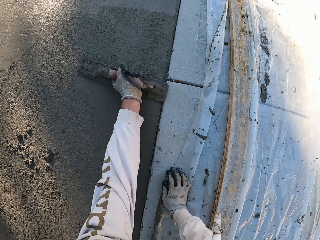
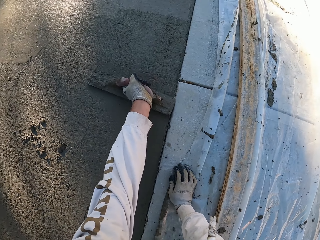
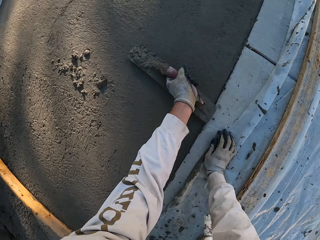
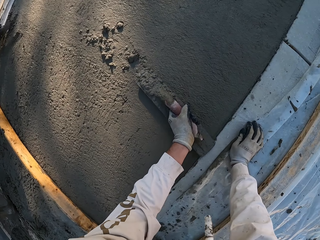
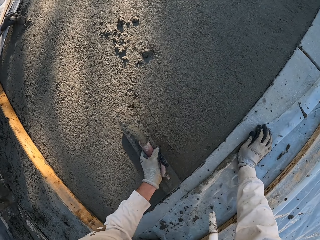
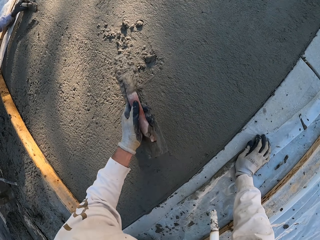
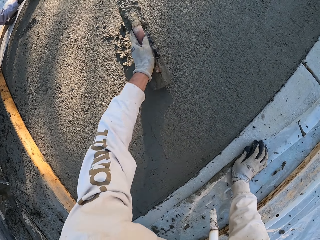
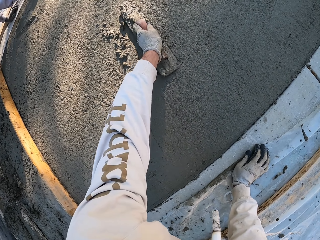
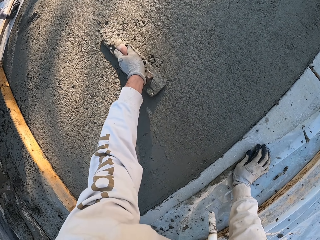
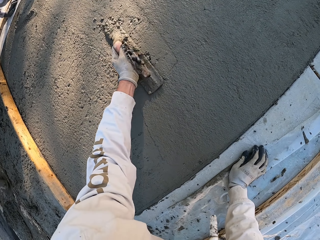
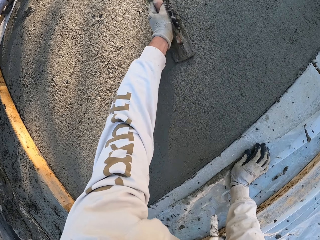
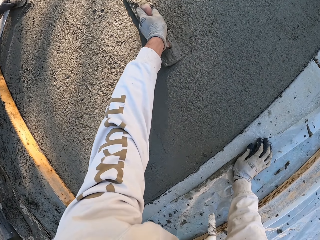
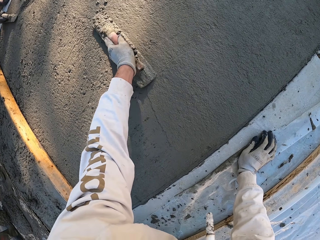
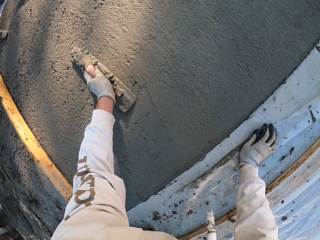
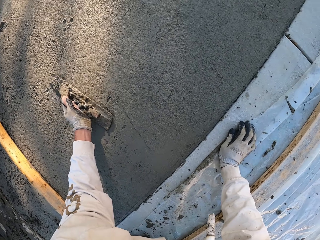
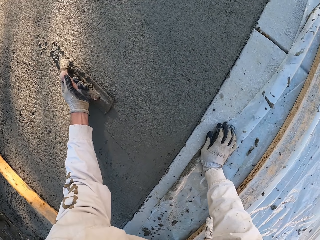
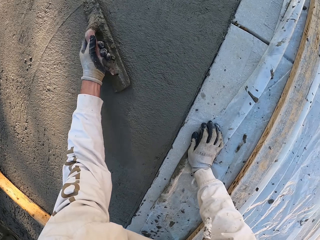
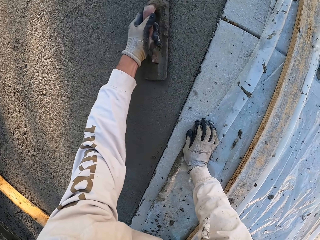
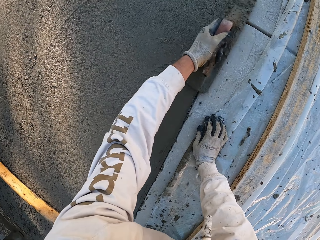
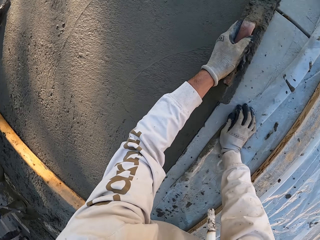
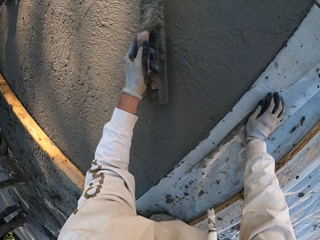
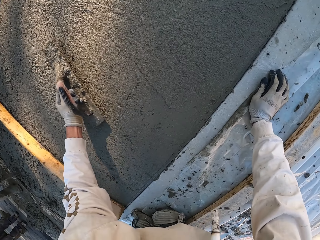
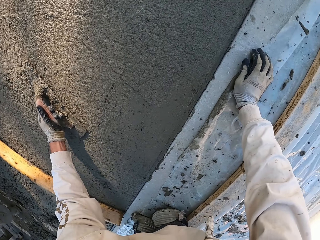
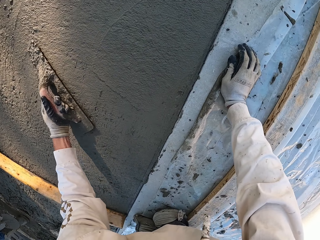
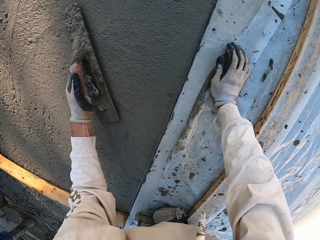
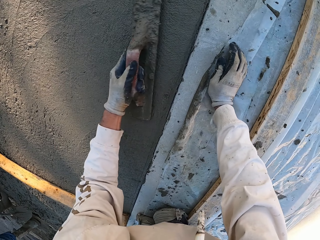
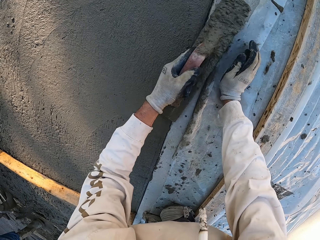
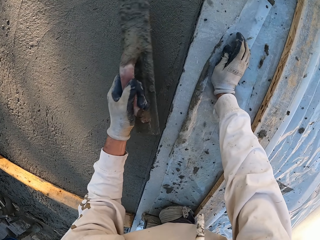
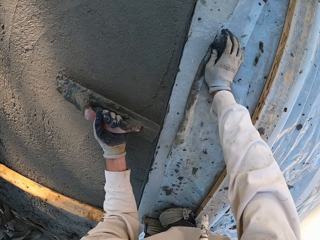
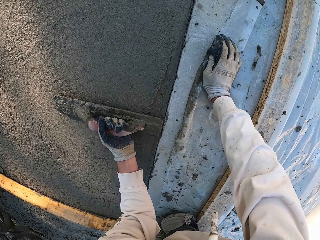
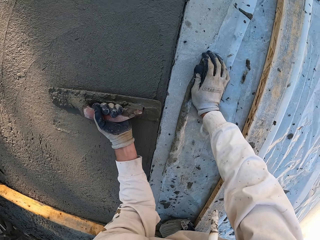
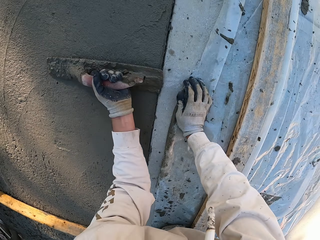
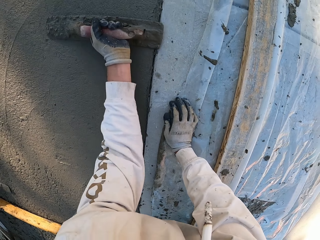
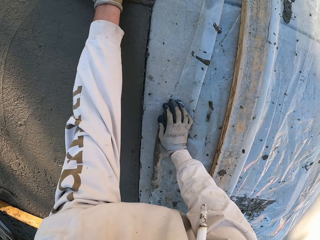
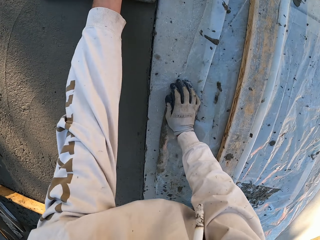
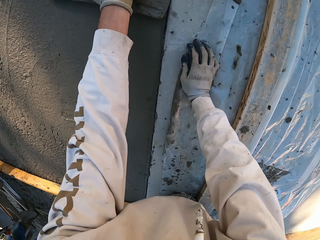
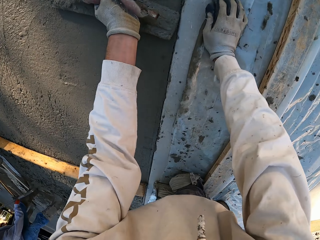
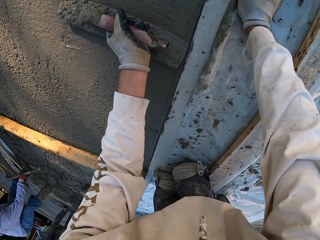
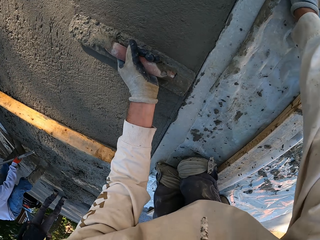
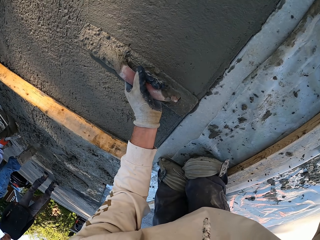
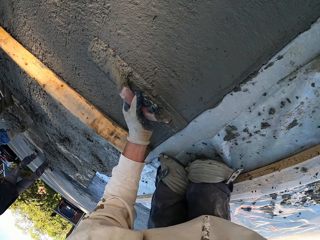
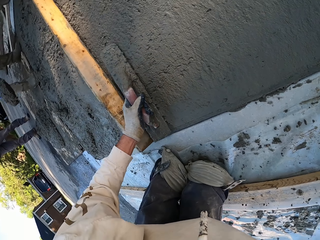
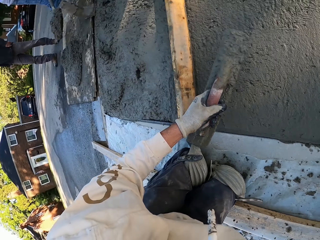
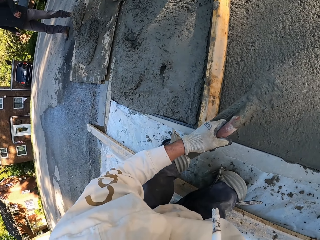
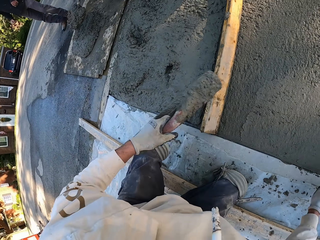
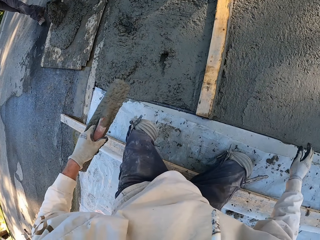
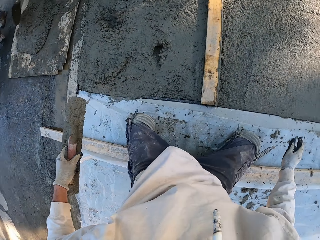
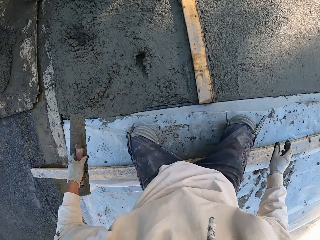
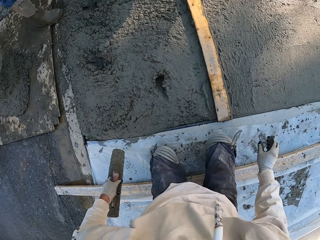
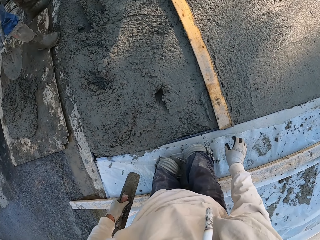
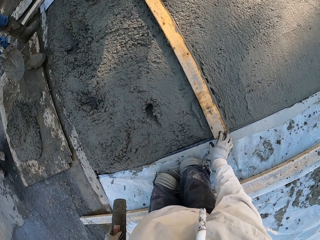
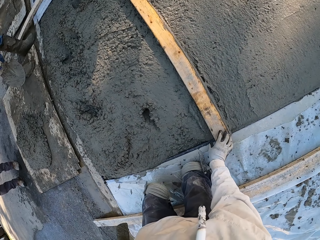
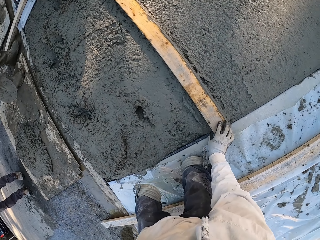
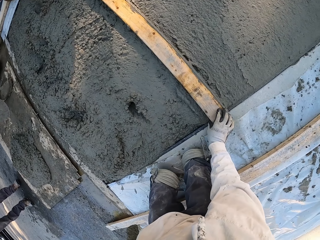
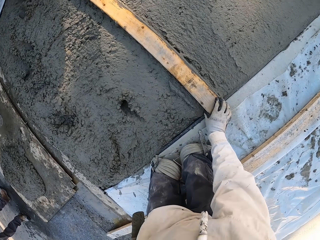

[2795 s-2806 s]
The camera wearer moves.

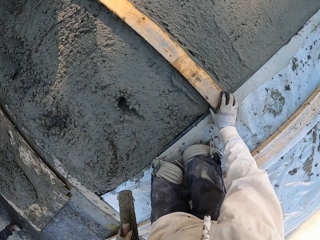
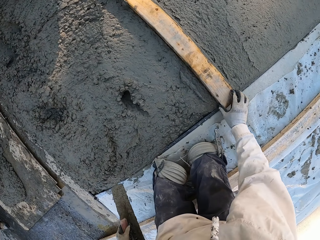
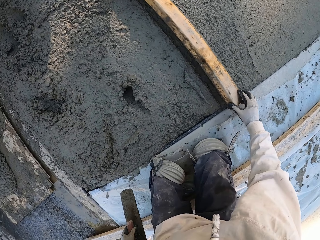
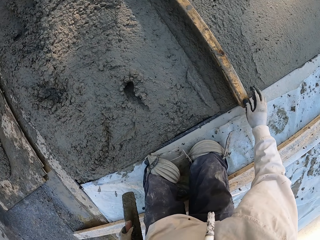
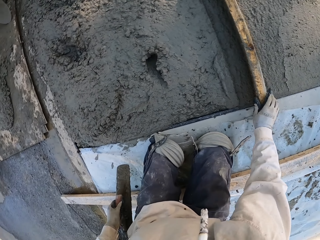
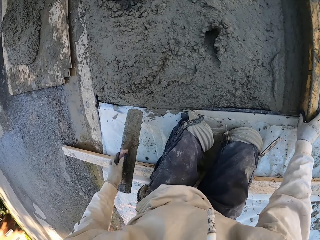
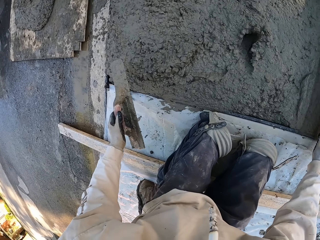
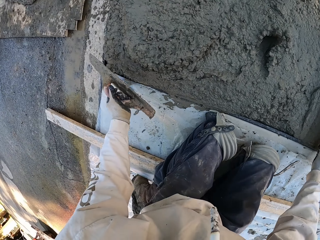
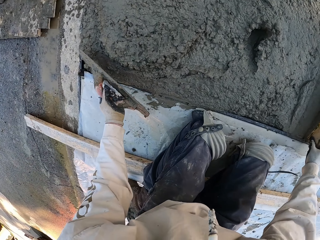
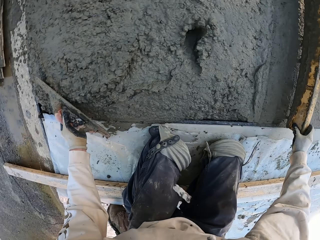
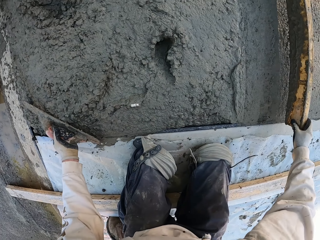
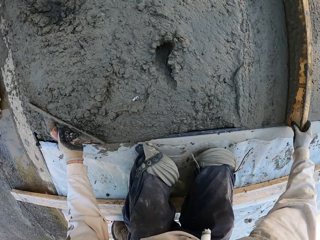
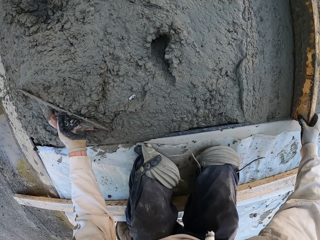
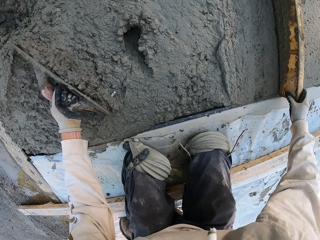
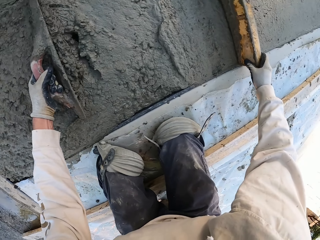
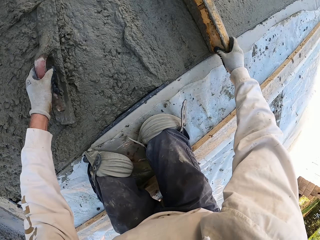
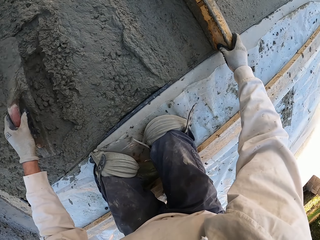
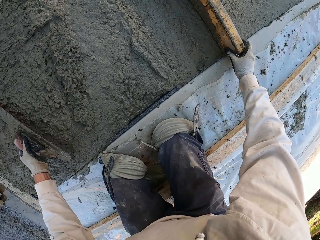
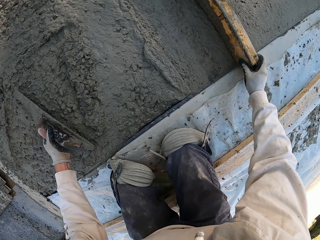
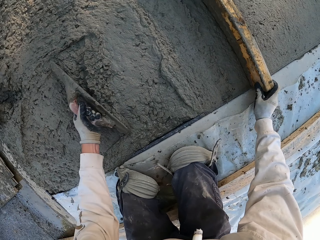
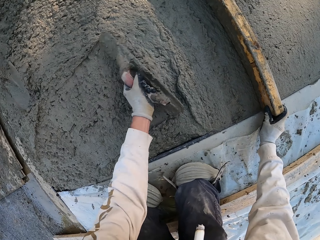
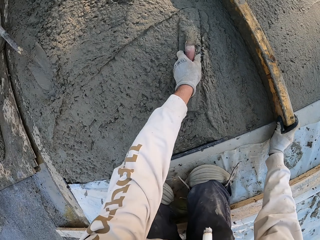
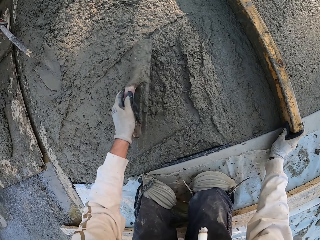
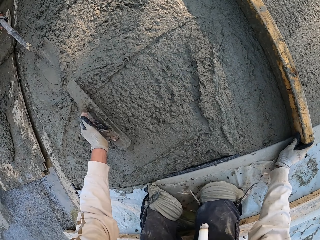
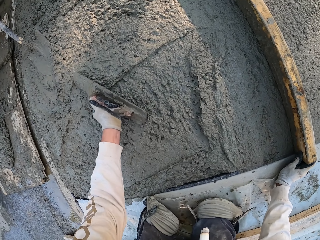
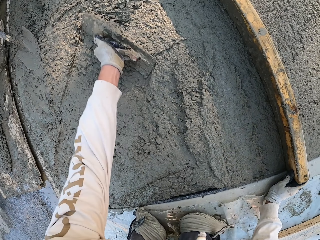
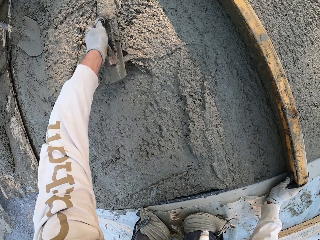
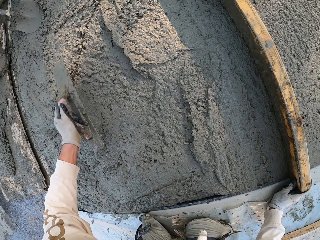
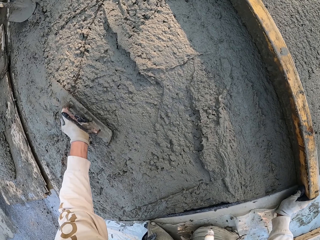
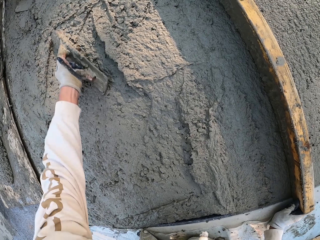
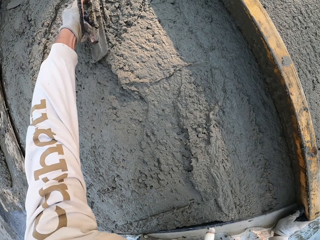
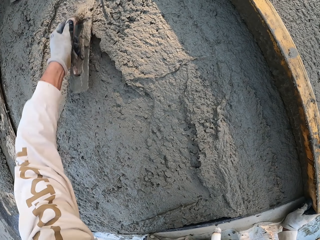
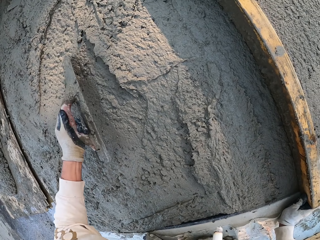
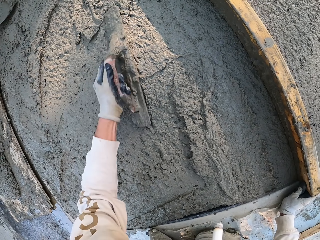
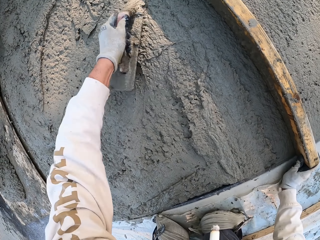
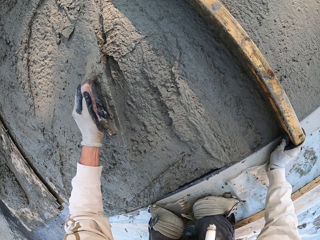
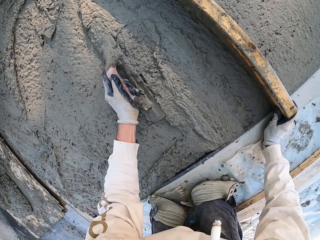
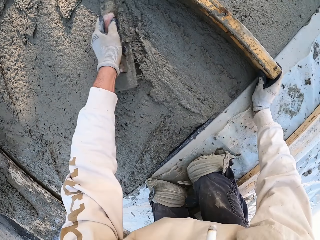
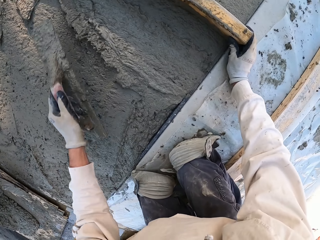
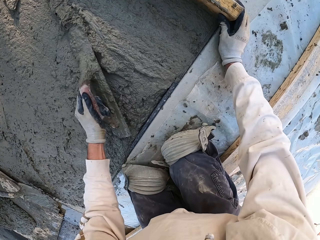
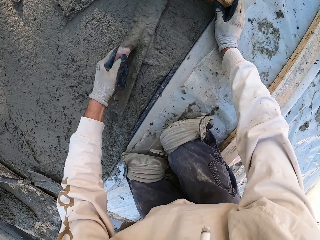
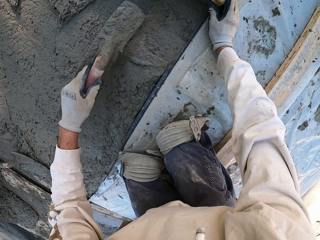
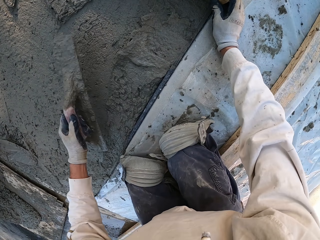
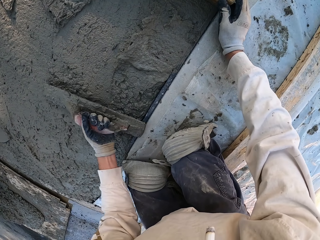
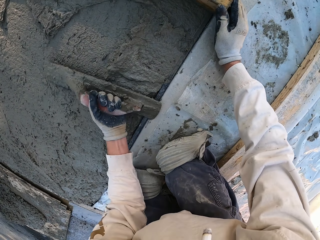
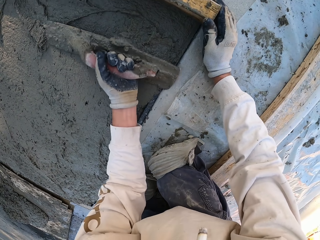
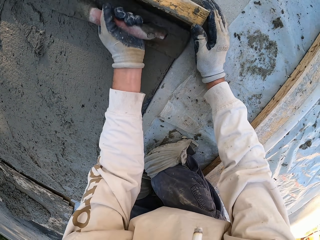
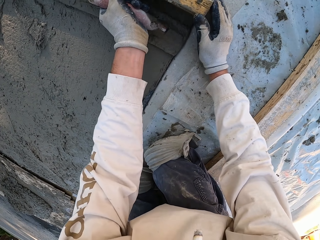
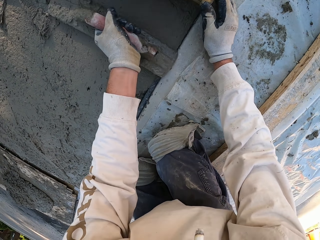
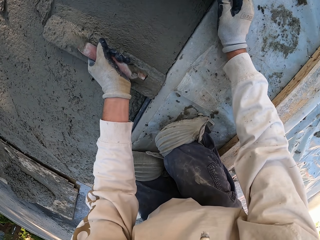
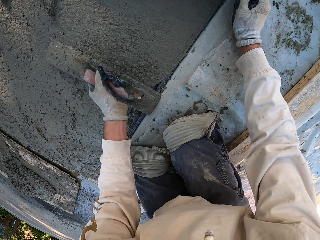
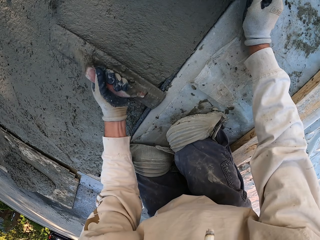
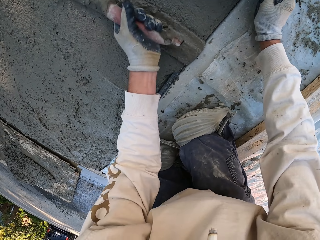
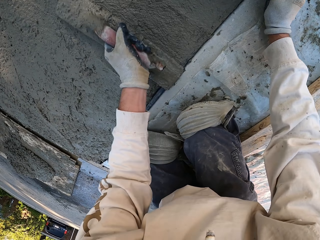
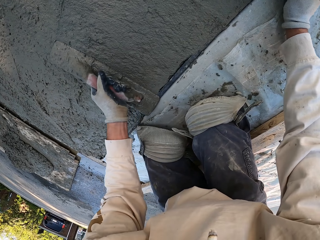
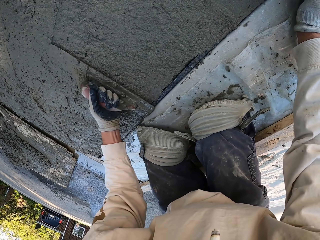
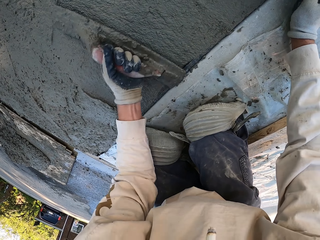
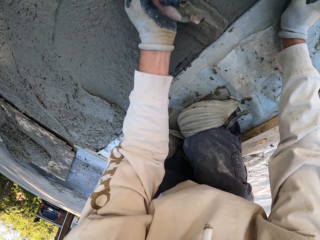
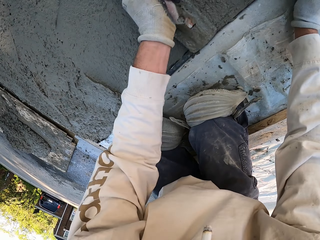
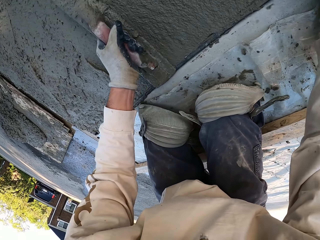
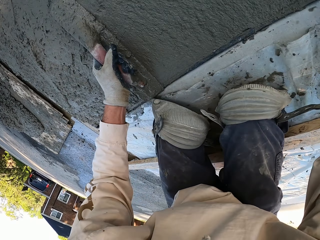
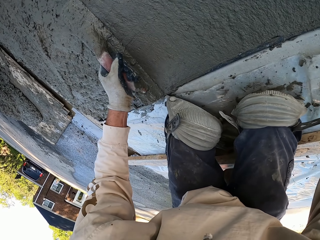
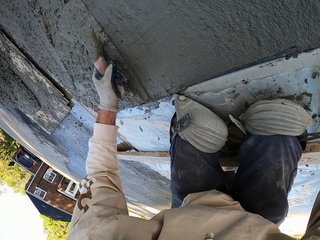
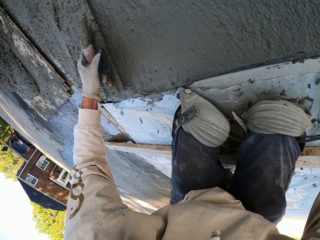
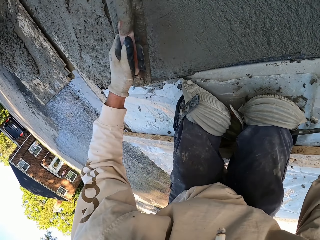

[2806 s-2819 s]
The camera wearer turns the wood. They plaster with a concrete float.
